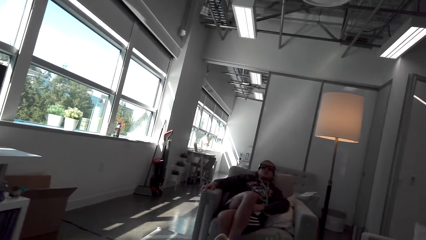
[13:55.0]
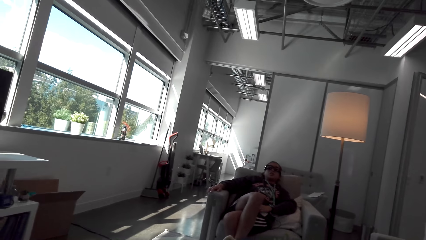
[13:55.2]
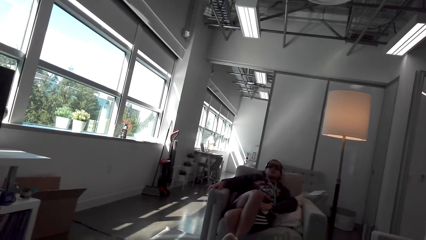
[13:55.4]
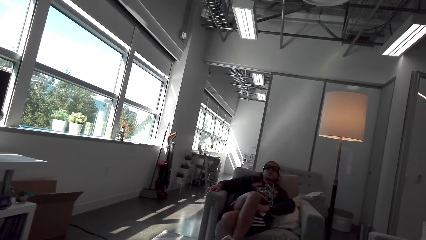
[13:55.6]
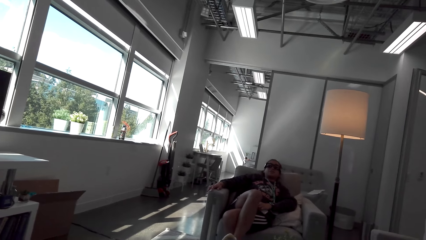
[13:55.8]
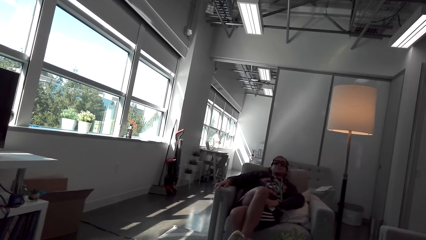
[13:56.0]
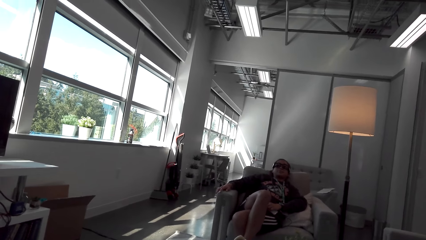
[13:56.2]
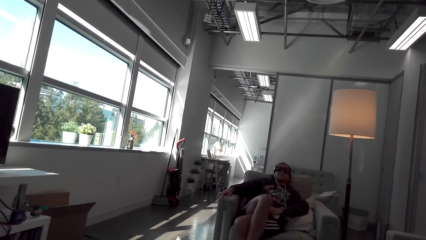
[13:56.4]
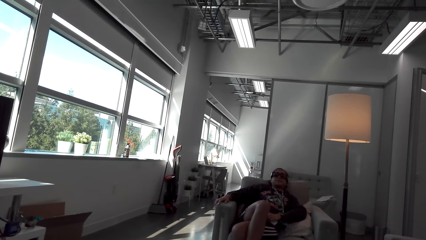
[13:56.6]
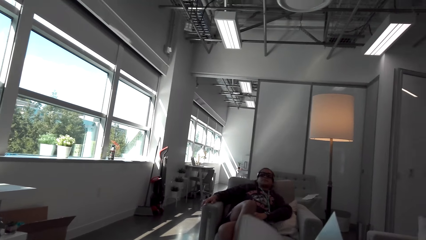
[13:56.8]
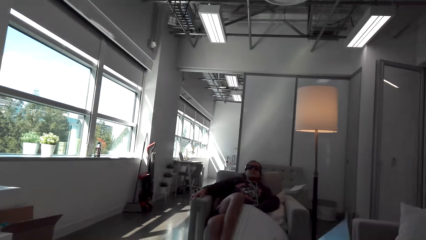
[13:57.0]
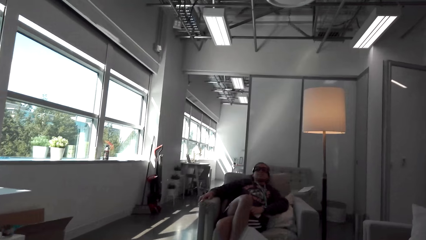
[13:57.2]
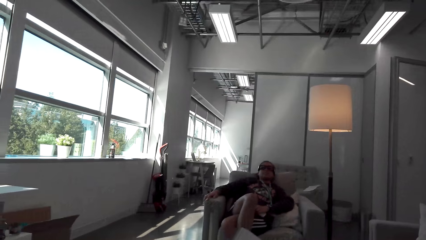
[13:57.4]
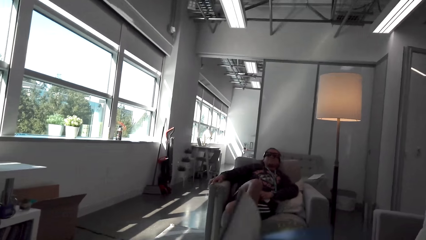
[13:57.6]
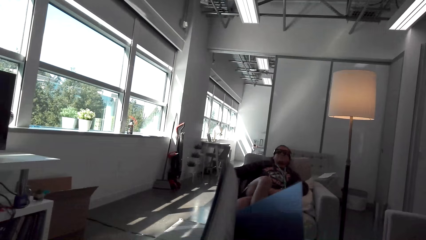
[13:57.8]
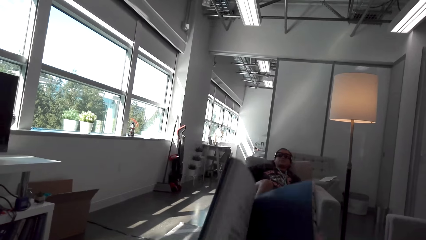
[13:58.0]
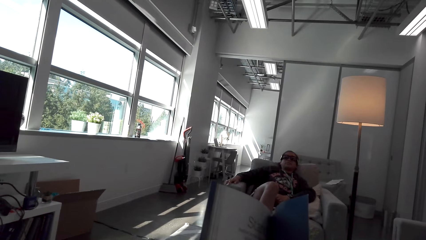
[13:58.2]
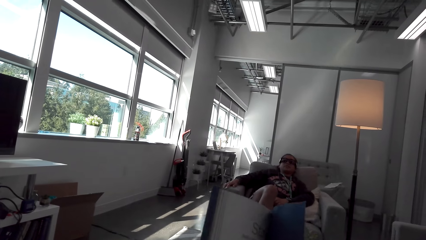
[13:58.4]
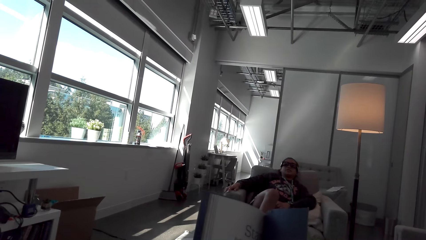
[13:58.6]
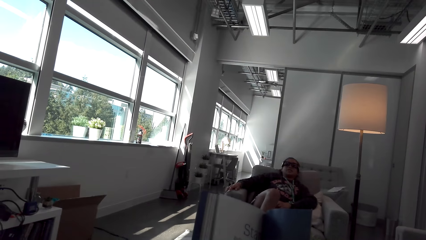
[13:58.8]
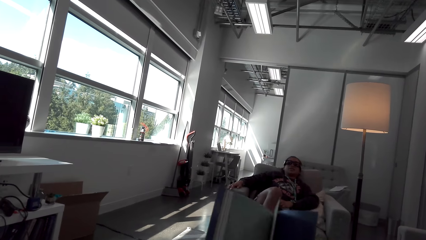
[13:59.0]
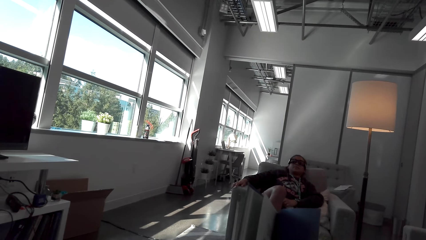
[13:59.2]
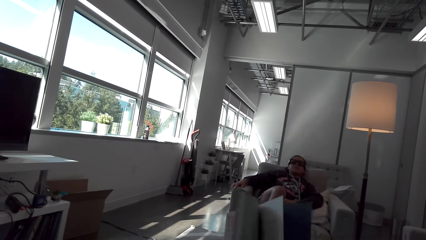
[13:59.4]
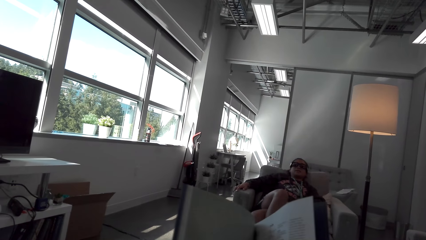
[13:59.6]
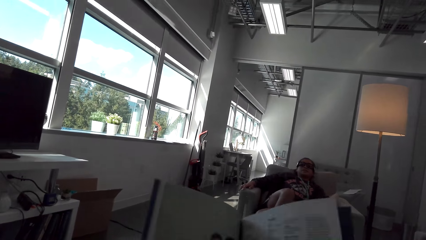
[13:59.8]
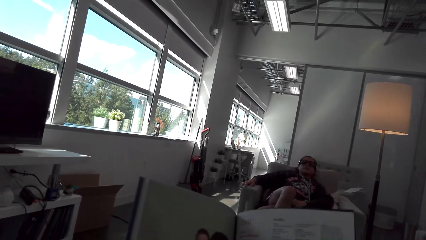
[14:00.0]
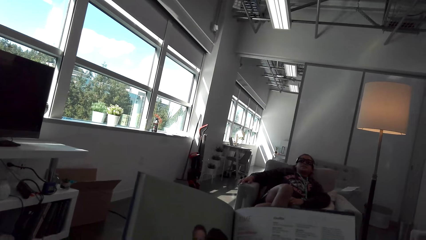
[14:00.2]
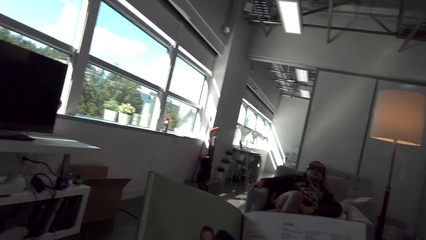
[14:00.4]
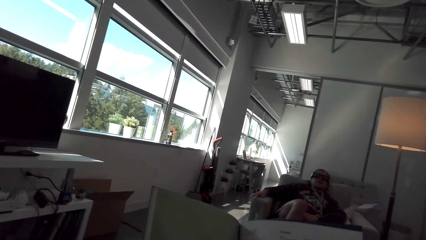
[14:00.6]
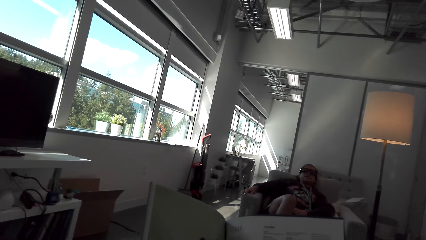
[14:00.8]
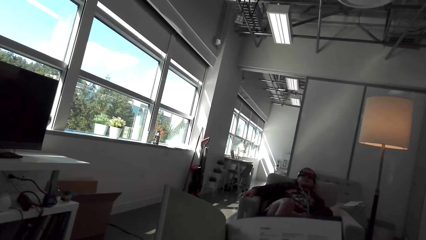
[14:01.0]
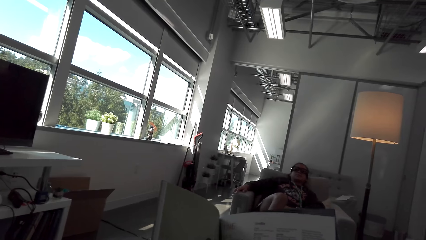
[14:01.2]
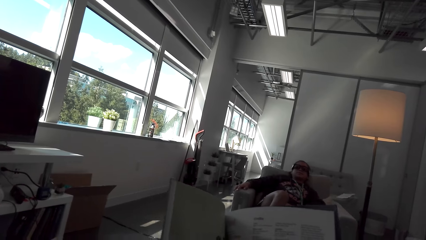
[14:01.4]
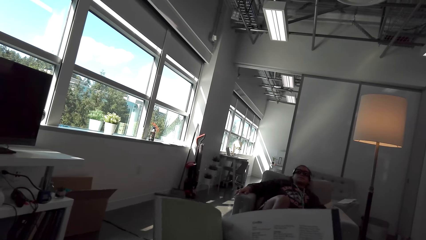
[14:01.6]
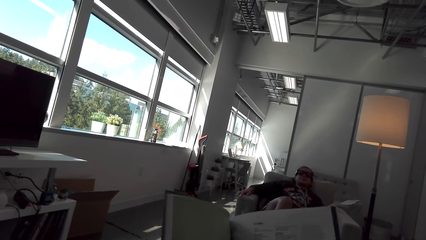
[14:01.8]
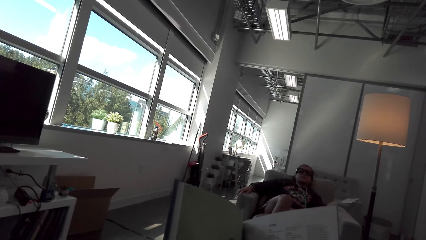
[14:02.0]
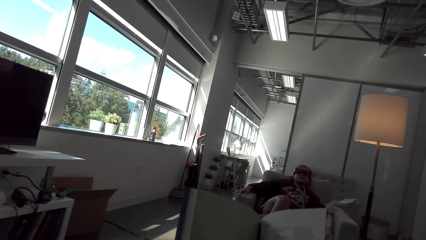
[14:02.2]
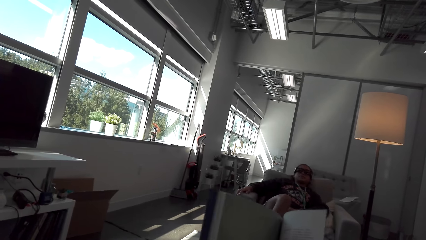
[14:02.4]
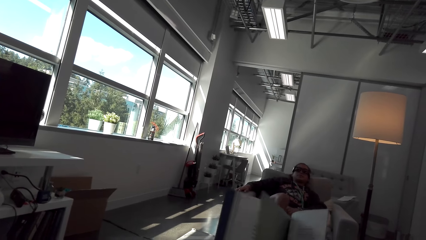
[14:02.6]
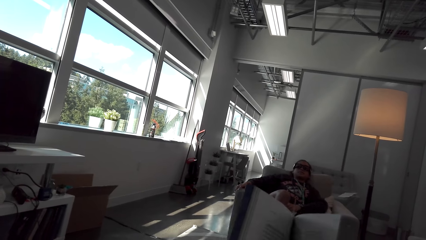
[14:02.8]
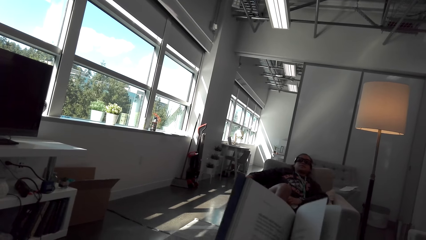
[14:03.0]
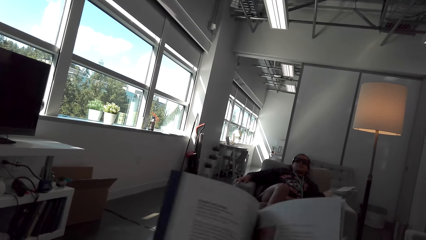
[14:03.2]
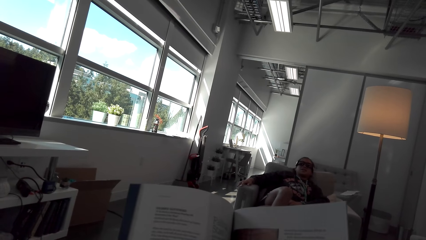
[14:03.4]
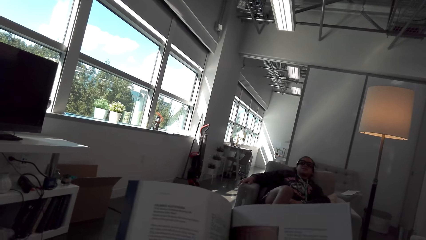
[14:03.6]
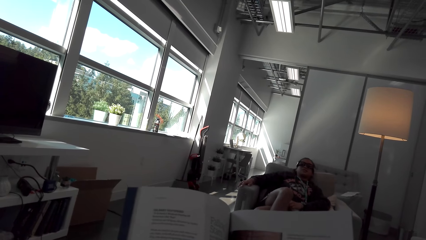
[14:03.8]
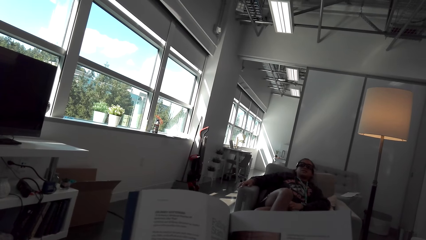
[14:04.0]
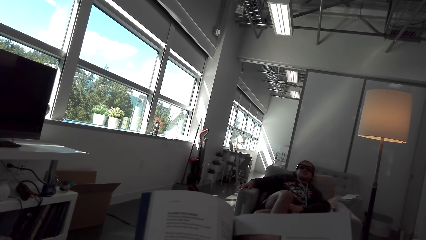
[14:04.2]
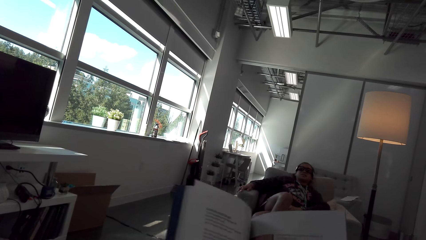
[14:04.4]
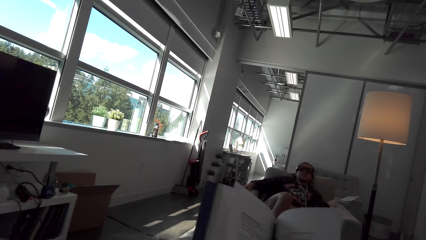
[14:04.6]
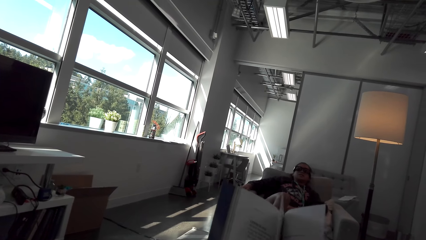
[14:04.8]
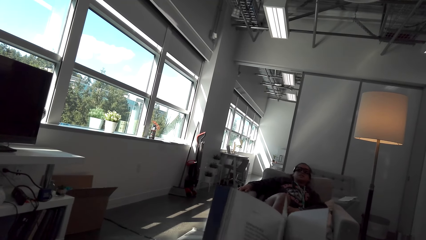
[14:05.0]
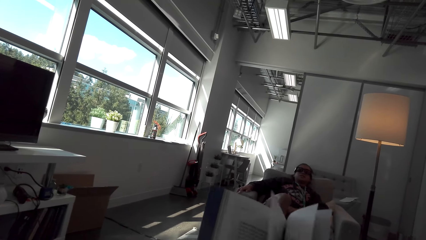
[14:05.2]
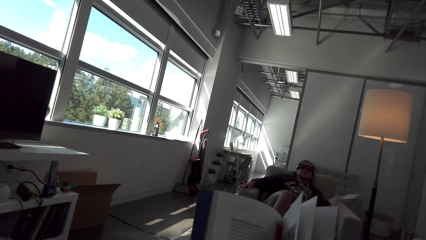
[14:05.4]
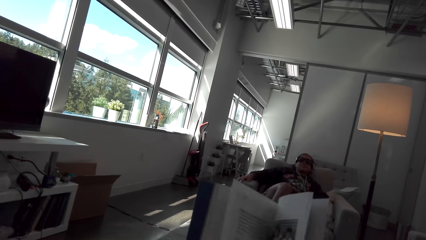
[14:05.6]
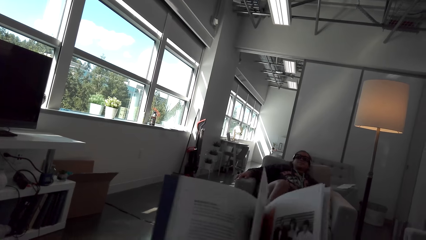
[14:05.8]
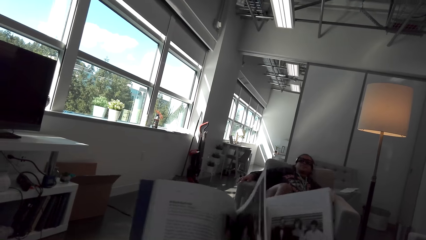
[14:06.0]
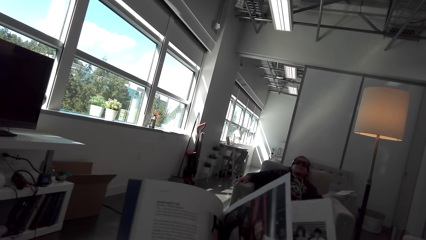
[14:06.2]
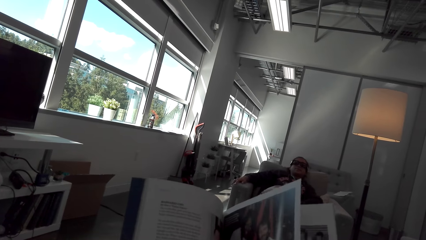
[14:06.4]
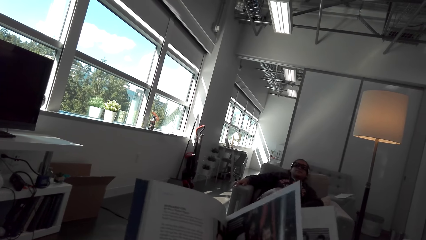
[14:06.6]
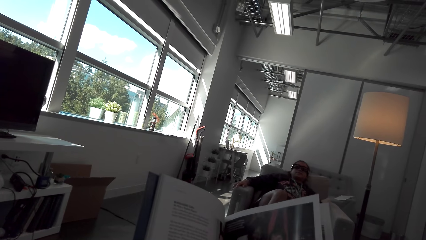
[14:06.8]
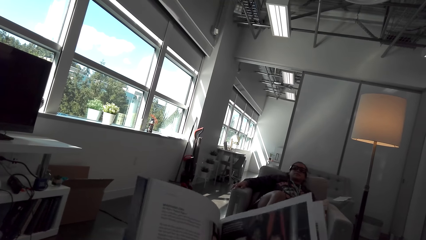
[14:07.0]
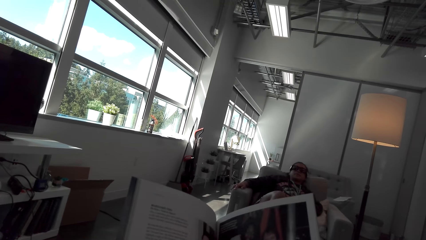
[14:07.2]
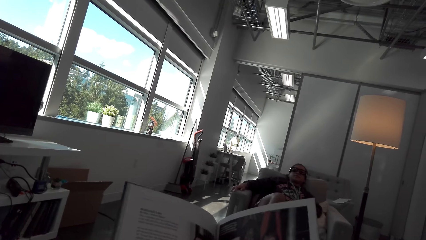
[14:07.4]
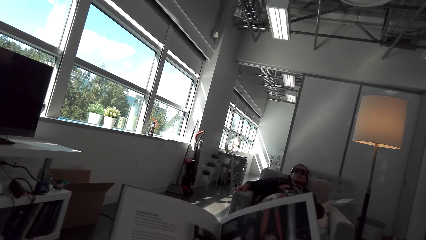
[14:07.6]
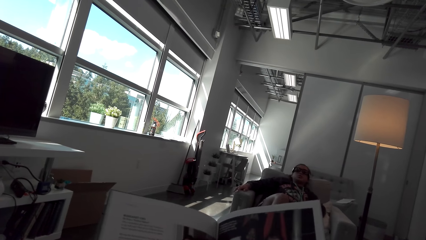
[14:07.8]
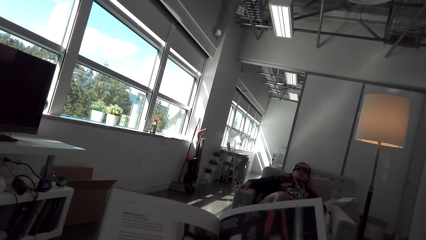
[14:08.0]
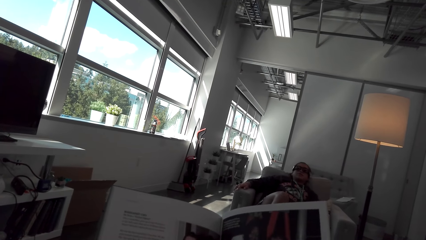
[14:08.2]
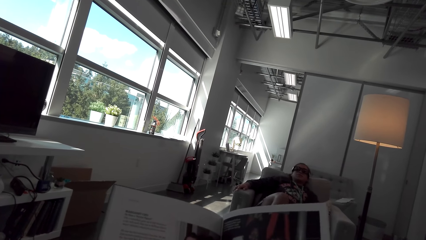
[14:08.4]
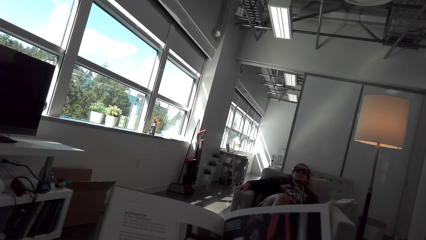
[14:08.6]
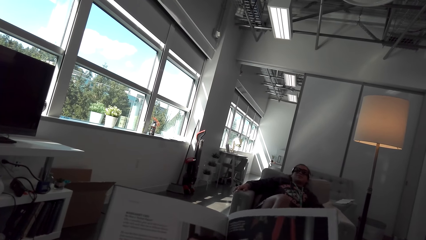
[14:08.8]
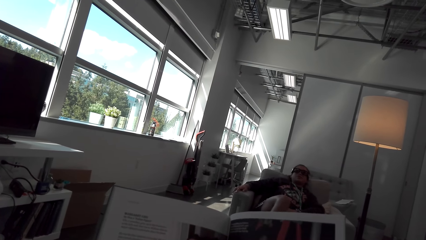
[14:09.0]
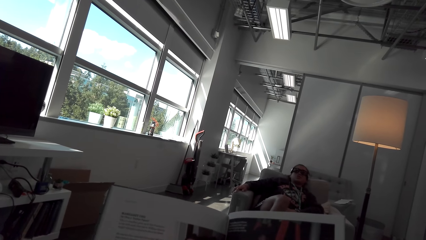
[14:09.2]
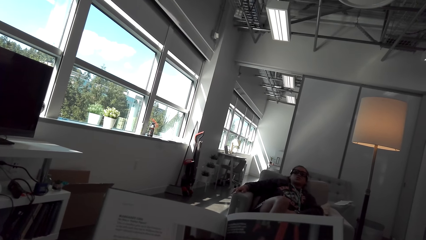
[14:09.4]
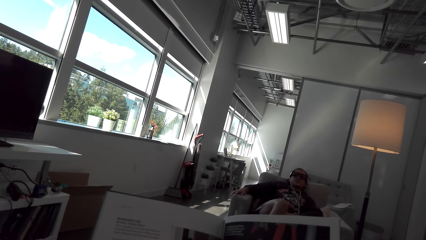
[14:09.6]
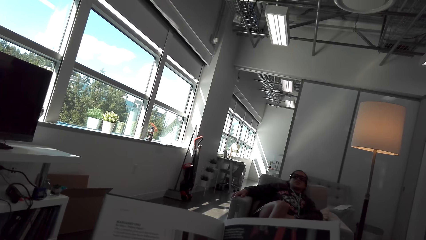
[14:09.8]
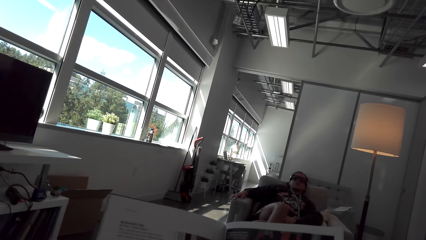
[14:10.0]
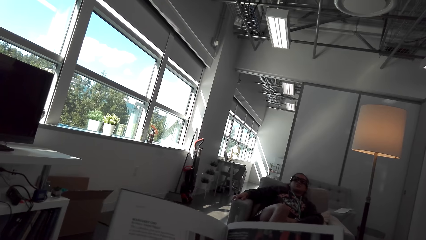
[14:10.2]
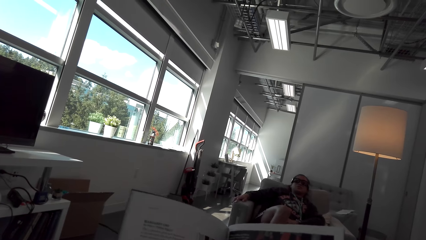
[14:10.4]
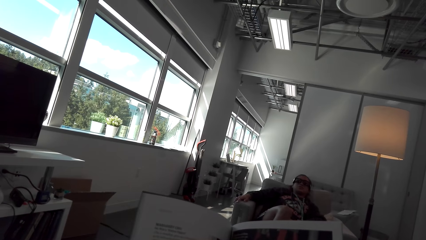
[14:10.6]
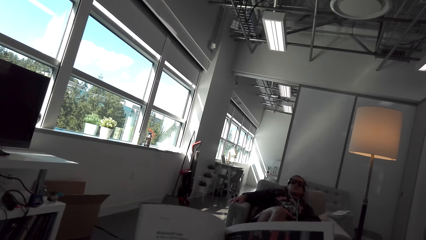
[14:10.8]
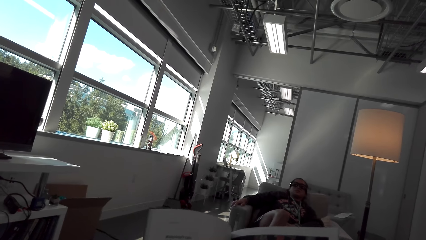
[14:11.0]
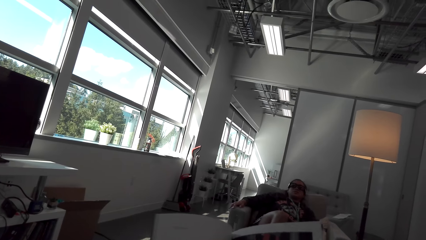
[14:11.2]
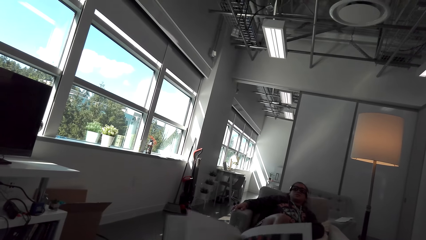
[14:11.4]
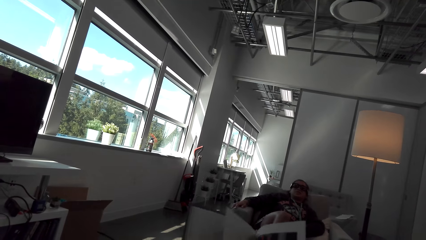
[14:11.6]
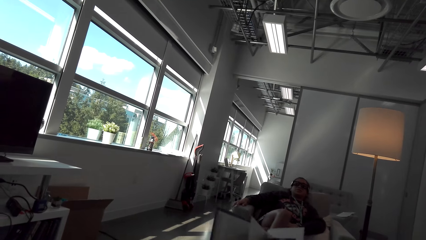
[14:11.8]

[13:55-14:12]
The camera wearer looks at a window. They converse with a woman. They hold up a book. They open the book. They talk to the woman. They look at the book. They turn a page. They look at the book. They turn a page. They converse with the woman. They look at the book. They hold the book.
